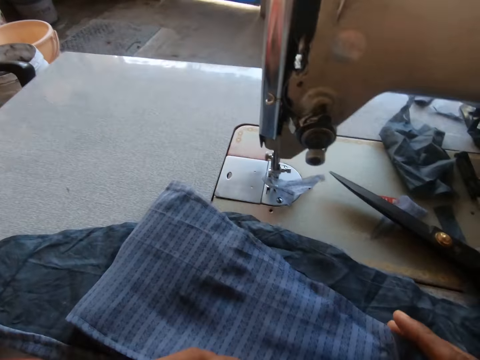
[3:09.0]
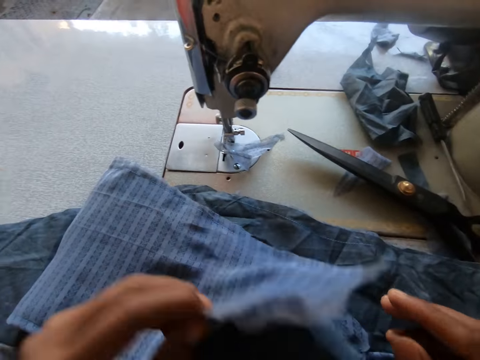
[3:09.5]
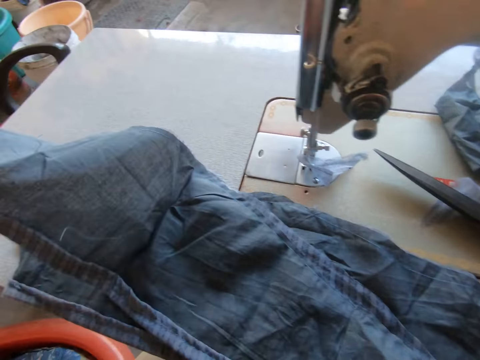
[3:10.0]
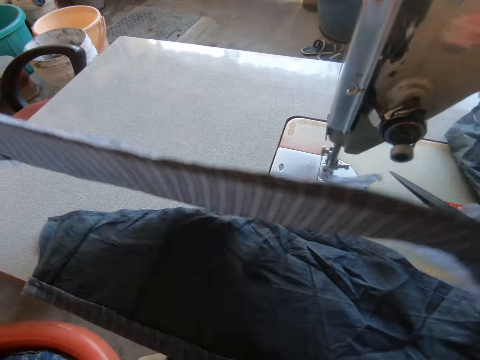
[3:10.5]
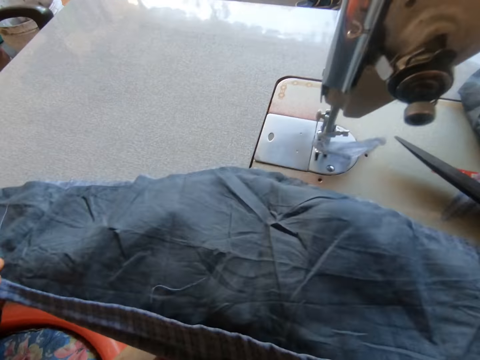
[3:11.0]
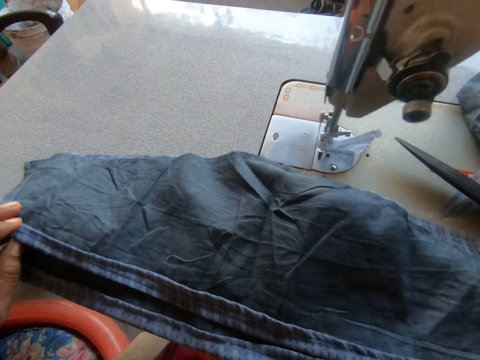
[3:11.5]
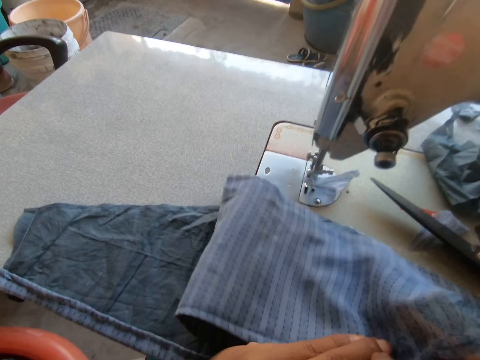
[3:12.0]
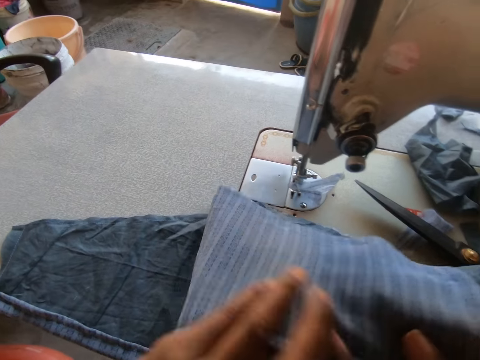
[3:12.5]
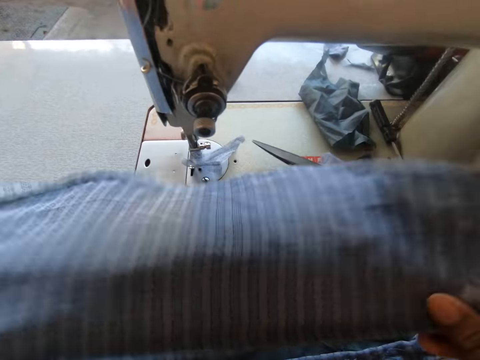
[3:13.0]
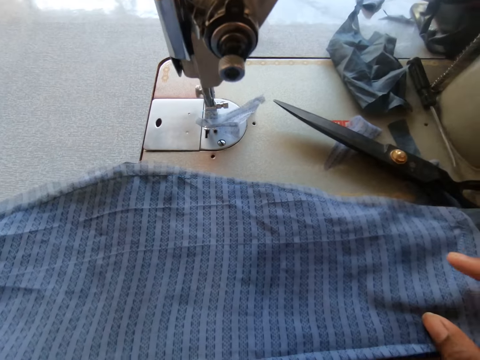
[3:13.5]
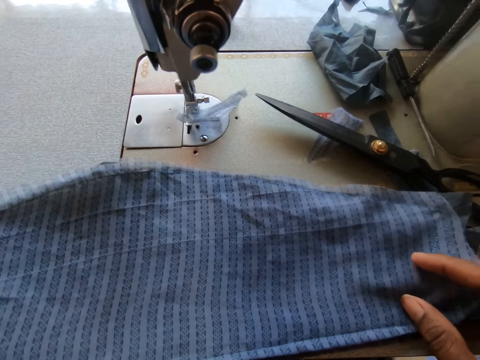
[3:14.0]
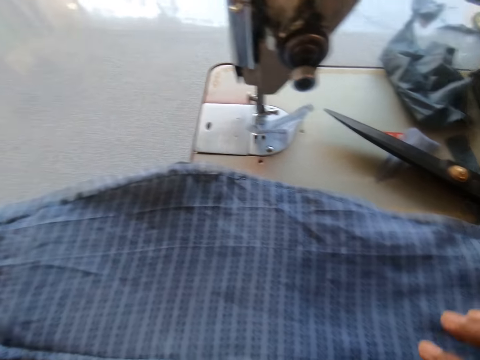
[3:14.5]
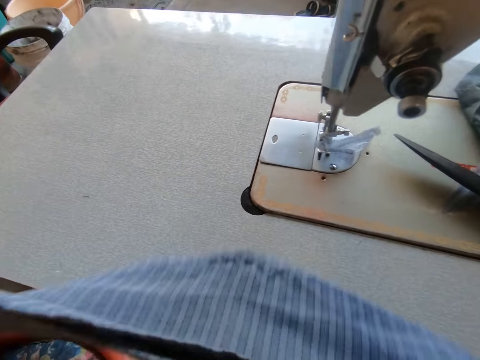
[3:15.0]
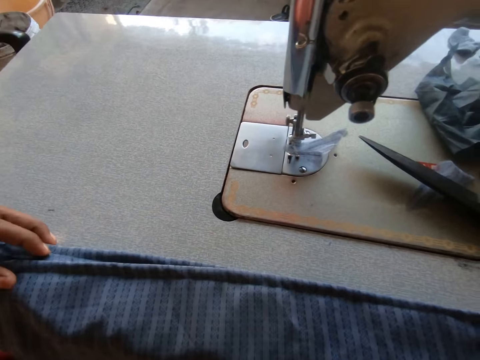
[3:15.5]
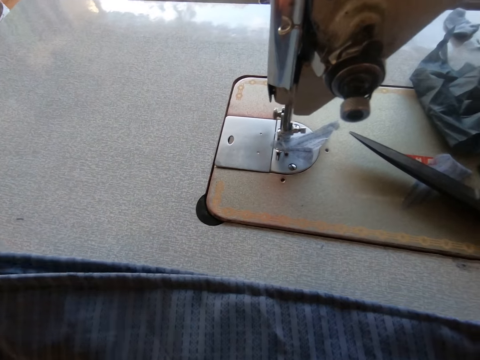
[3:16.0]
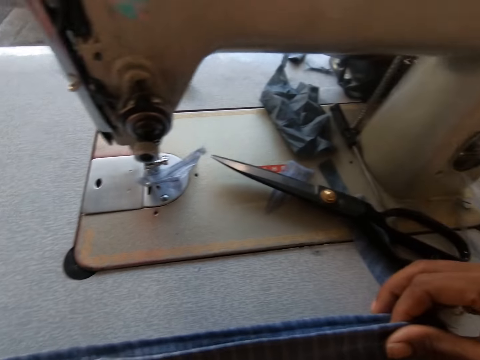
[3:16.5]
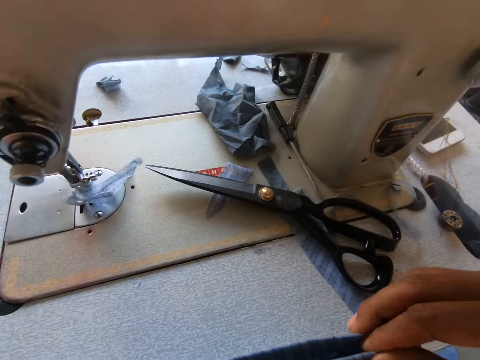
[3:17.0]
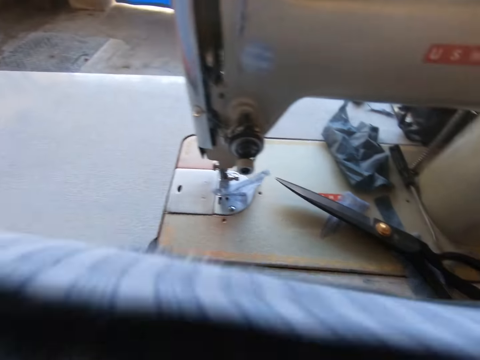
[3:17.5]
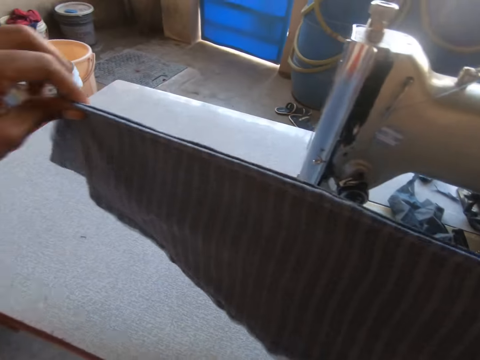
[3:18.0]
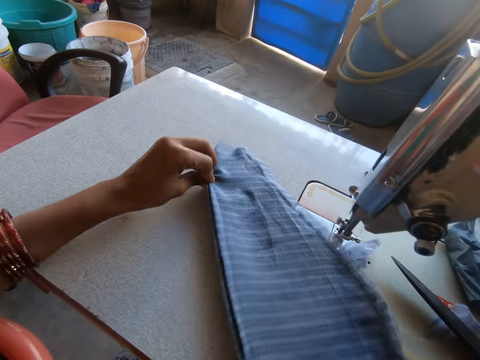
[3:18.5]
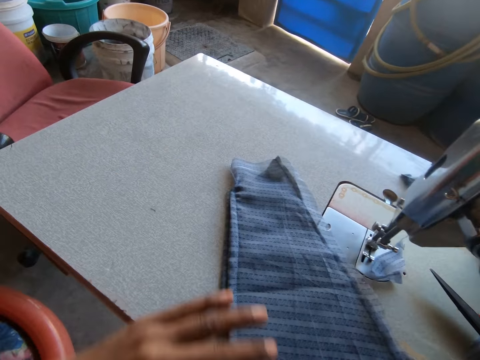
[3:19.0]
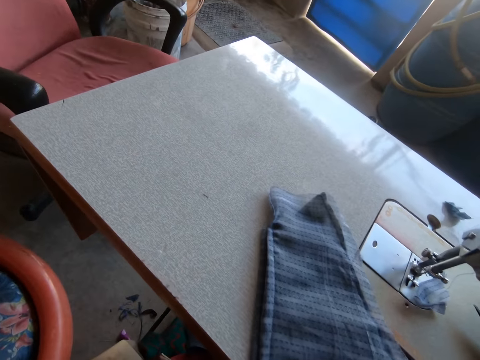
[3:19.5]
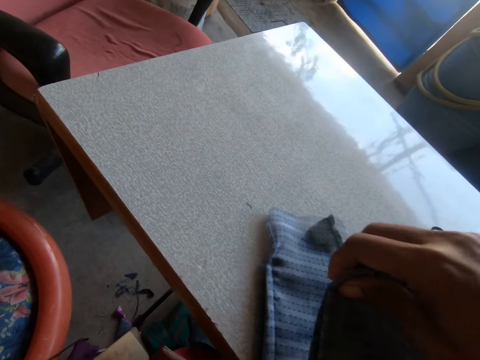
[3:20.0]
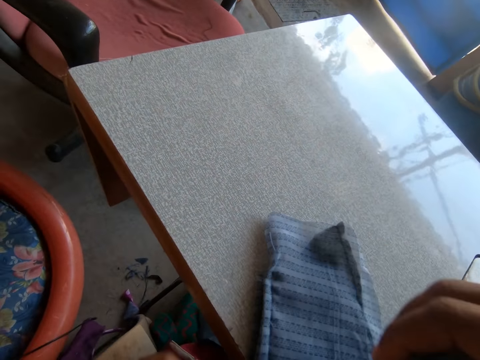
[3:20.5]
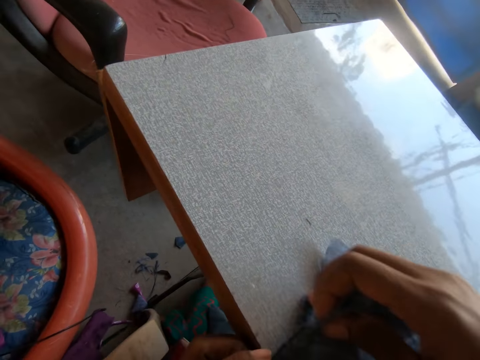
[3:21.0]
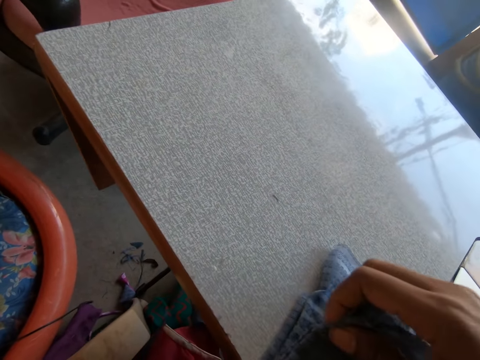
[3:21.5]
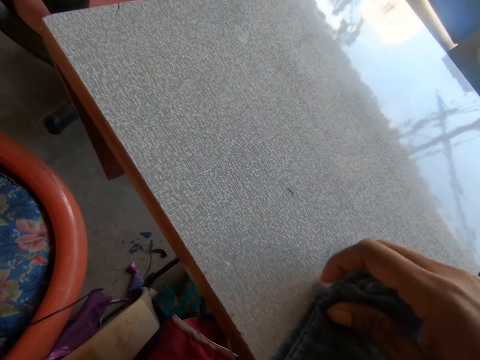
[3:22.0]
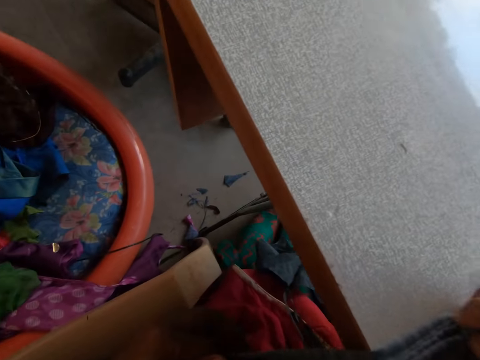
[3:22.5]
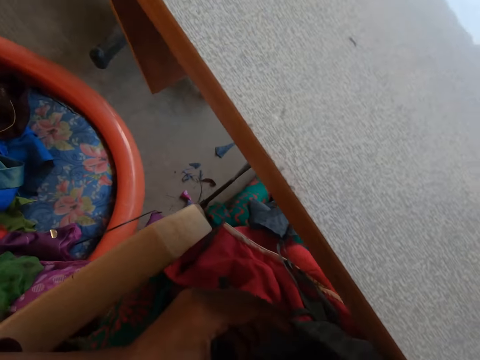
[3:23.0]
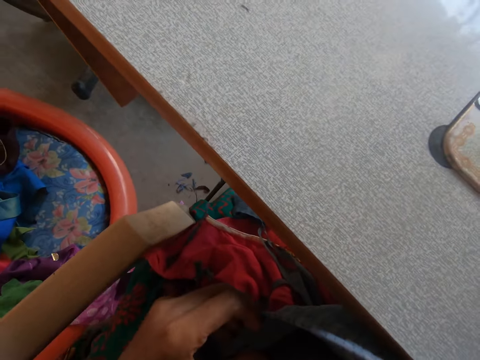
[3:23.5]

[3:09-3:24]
The camera wearer puts the cloths on other cloths. They arrange the striped cloth on the cloth with both hands. They unfold the cloths, lift the cloths, put the cloths on the other cloths and fold the cloths. They flip the cloths on the table with both hands. They arrange the cloths on the sewing machine with both hands. They turn the cloths. They put the cloths on the Singer table, pull the cloths and fold the cloths with both hands on the sewing machine.

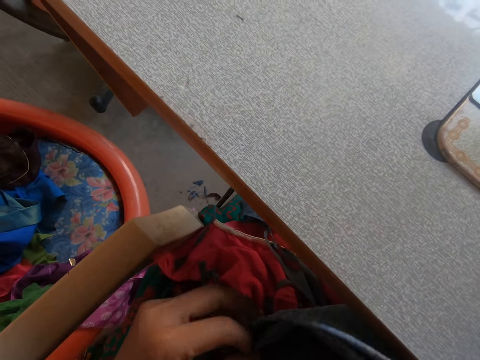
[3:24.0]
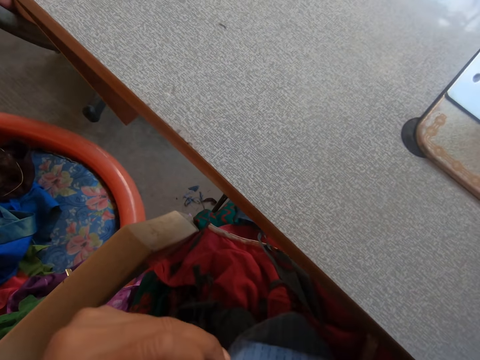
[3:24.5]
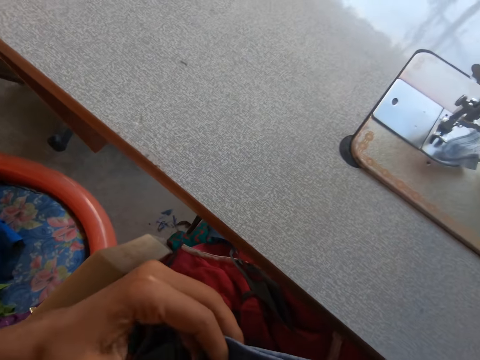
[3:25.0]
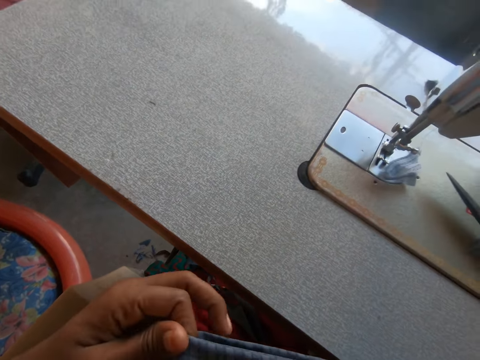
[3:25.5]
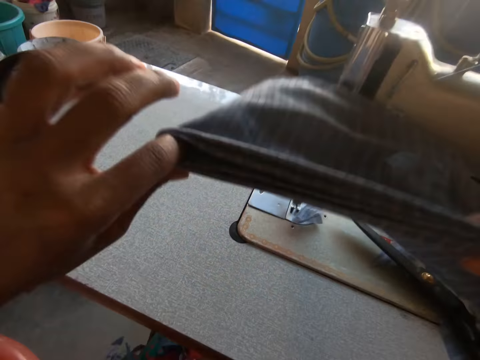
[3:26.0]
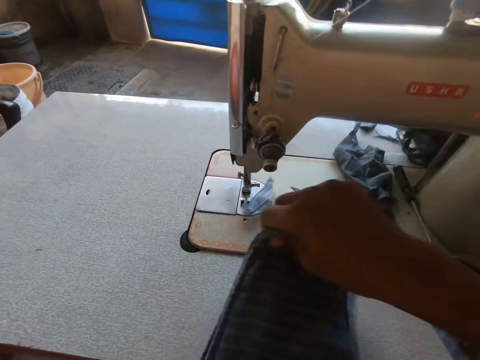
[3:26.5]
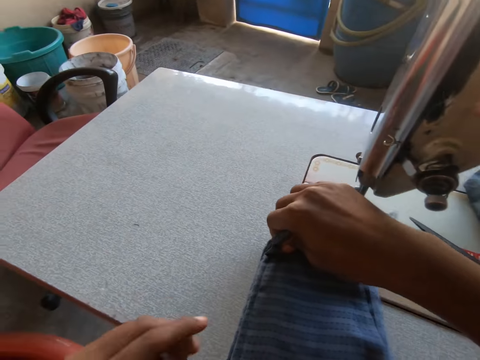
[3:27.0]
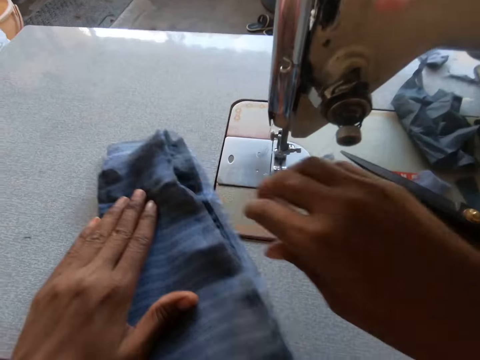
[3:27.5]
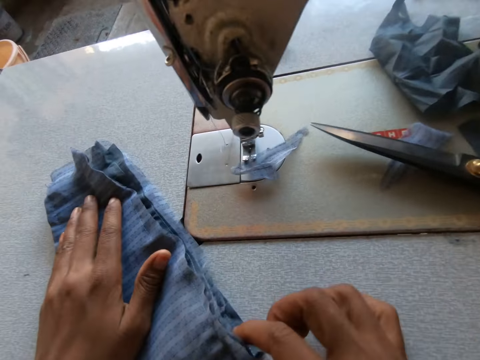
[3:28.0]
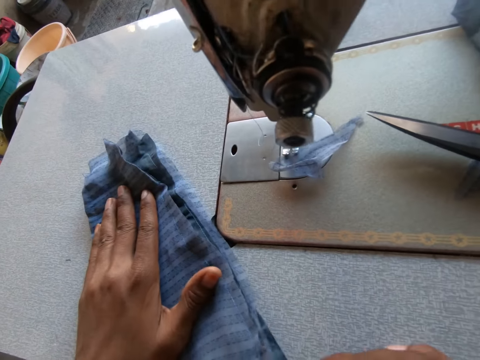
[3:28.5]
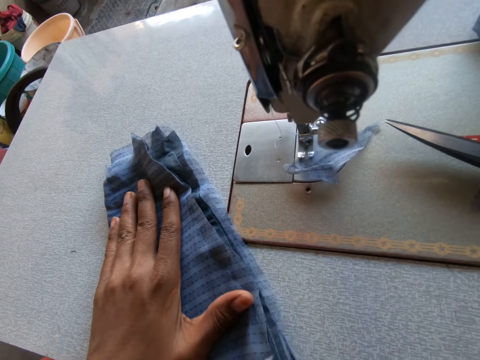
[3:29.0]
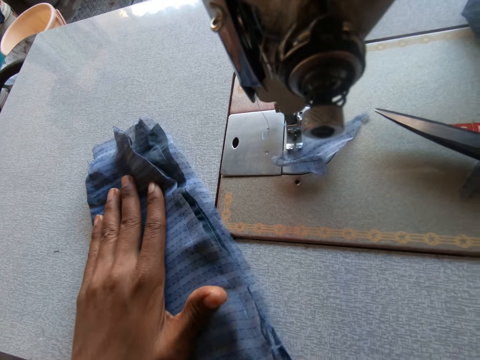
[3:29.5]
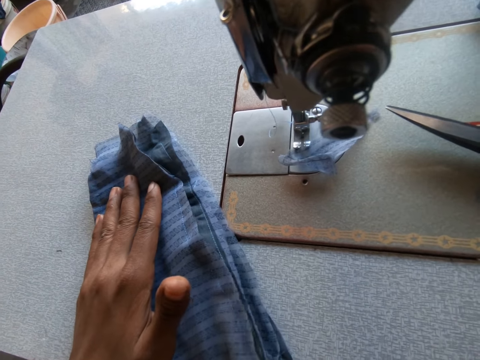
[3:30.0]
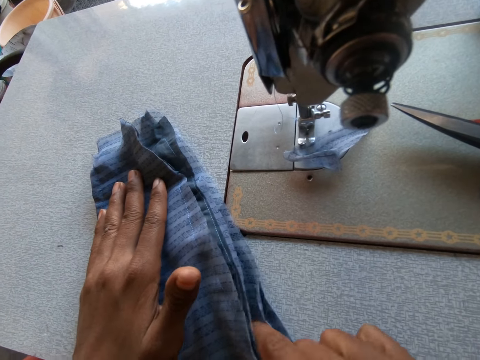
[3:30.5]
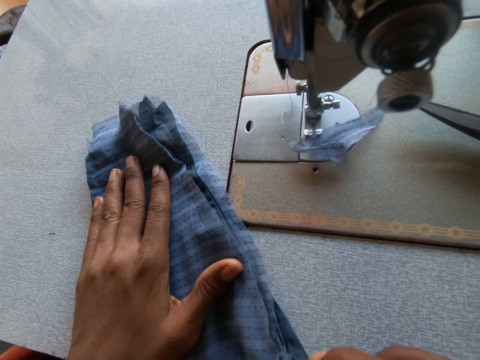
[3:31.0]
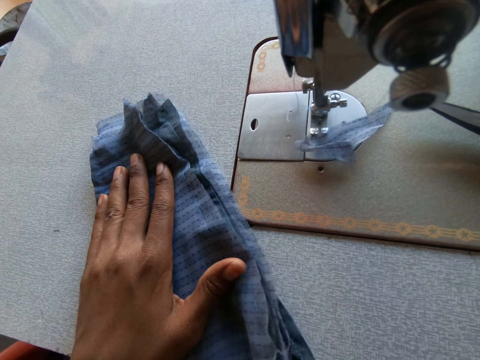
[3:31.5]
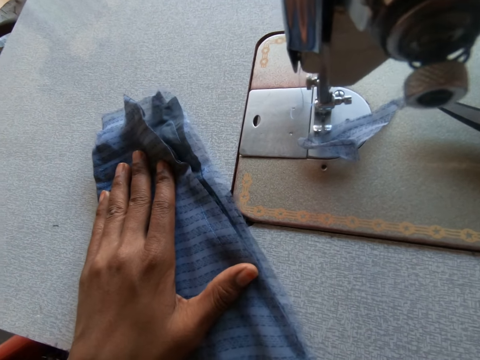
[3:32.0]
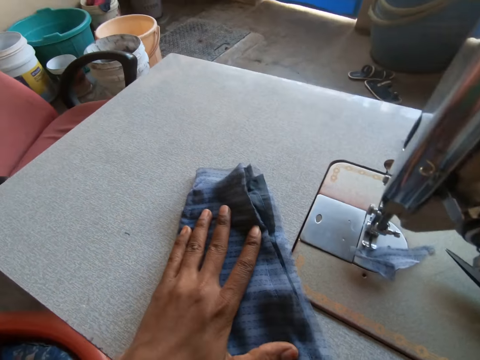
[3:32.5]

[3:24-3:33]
The camera wearer straightens the cloths. She puts the cloths on the Singer table. She places her left hand on the cloths on the sewing machine. She aligns the cloths.

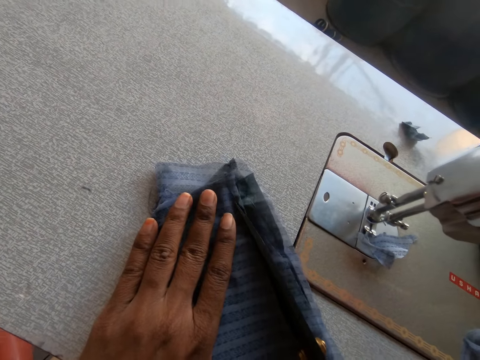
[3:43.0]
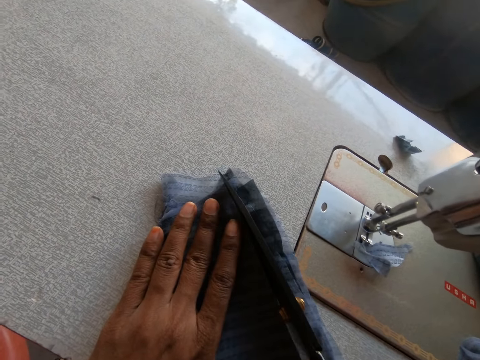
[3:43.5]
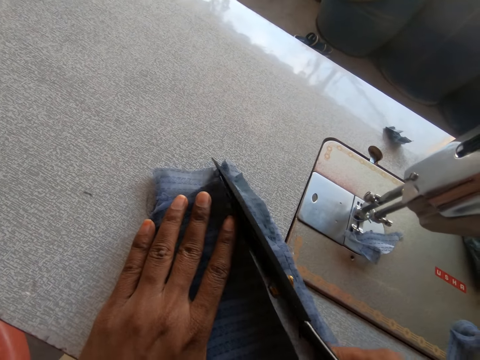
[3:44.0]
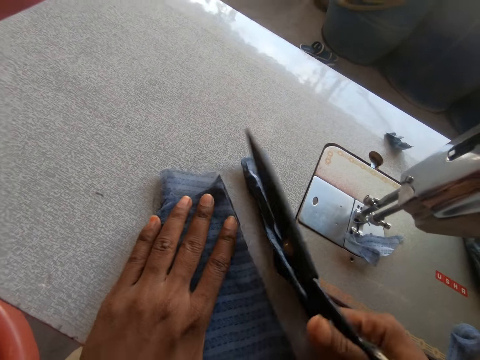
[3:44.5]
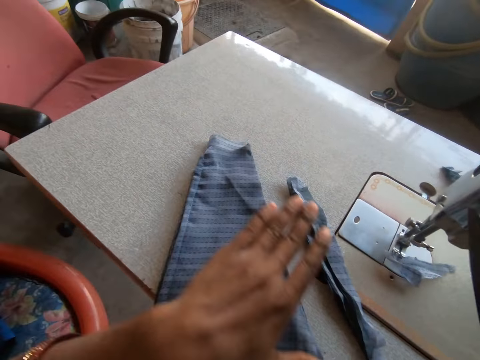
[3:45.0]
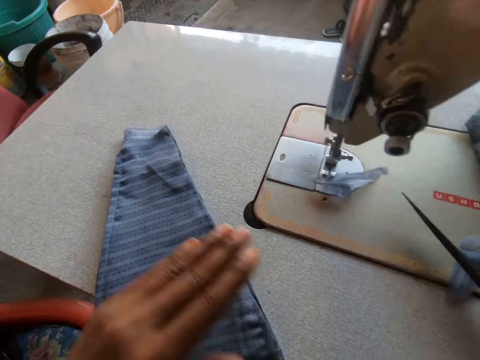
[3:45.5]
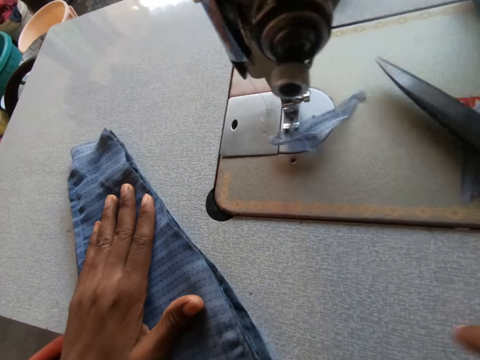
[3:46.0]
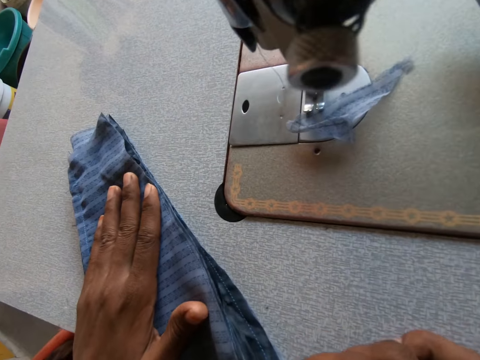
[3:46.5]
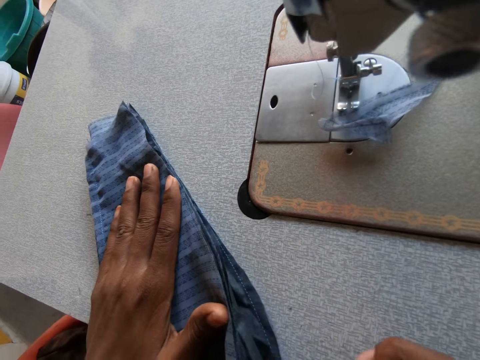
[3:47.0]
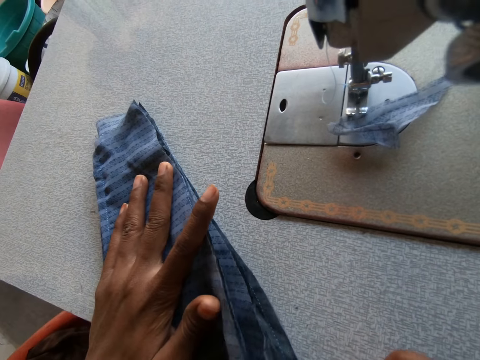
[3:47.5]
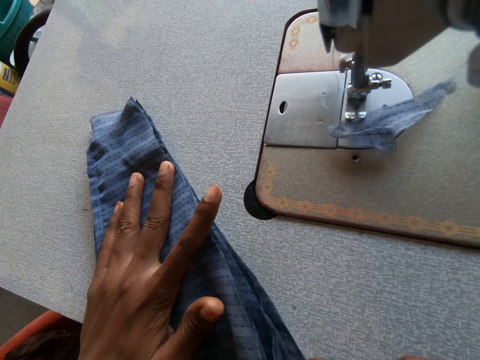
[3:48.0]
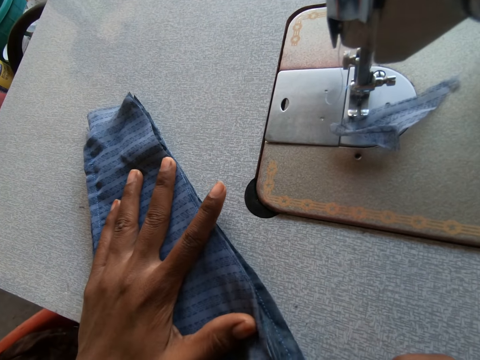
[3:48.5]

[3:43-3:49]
The camera wearer moves the cloths on the Singer table. She removes the piece of cloth from the sewing machine with her left hand. She places the pair of scissors in her right hand on the sewing machine. She arranges the cloths on the sewing machine with both hands.
